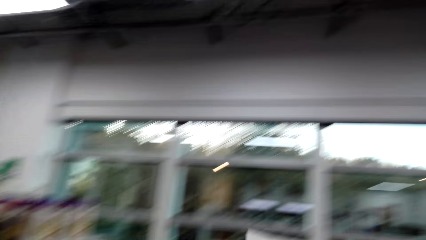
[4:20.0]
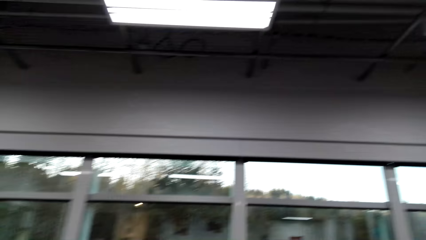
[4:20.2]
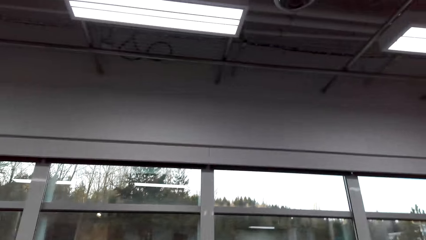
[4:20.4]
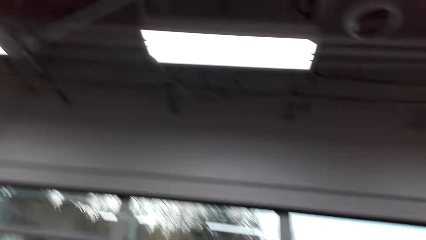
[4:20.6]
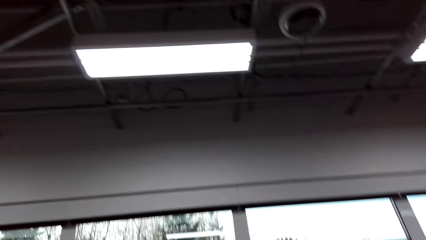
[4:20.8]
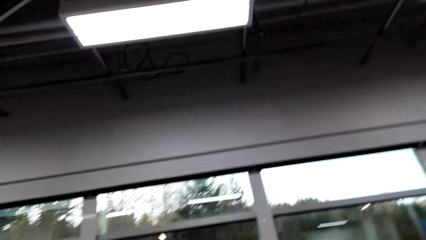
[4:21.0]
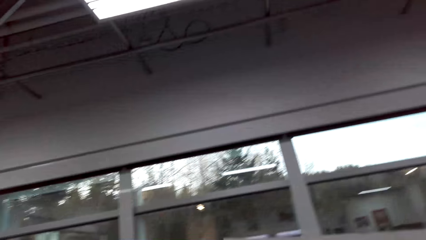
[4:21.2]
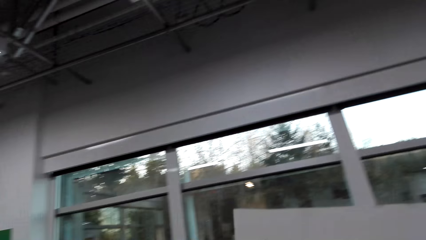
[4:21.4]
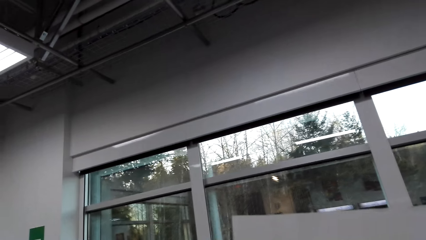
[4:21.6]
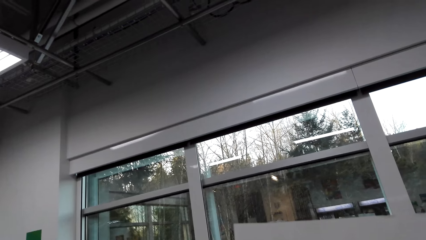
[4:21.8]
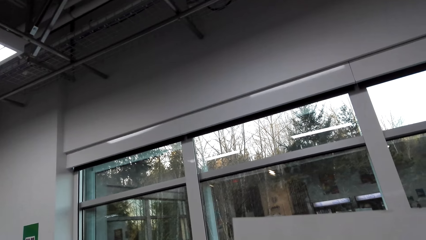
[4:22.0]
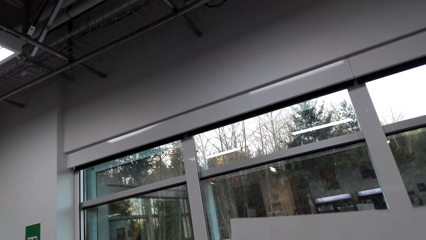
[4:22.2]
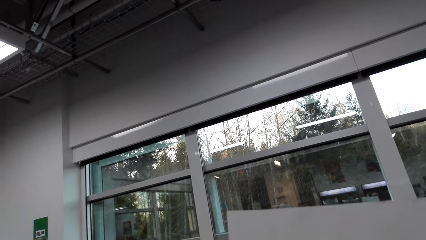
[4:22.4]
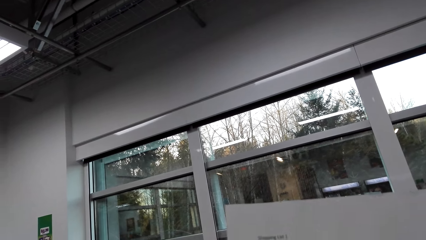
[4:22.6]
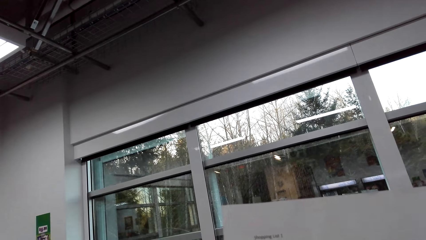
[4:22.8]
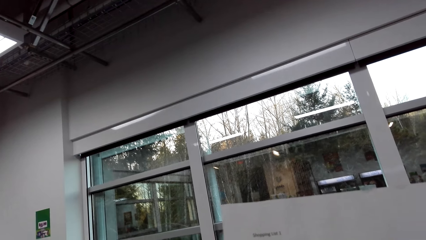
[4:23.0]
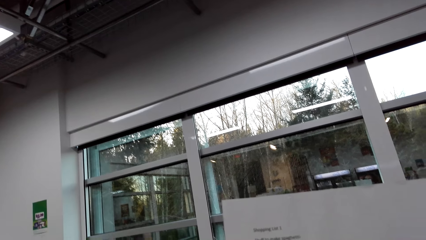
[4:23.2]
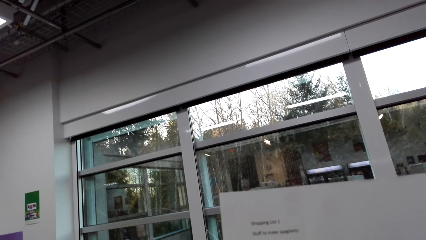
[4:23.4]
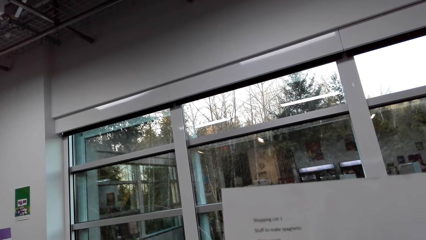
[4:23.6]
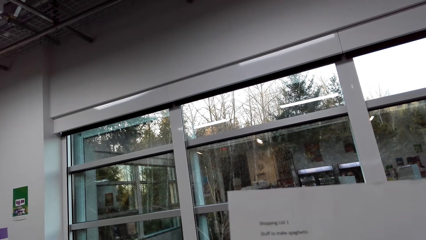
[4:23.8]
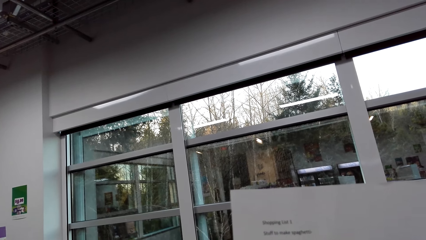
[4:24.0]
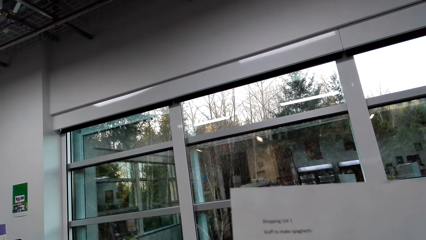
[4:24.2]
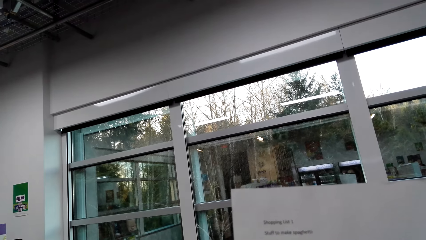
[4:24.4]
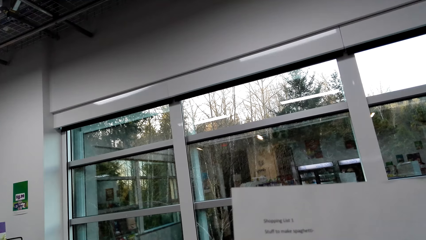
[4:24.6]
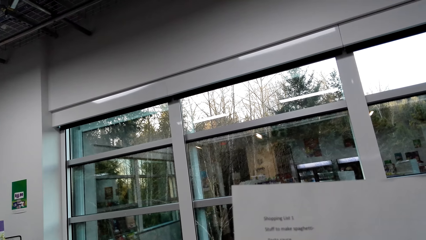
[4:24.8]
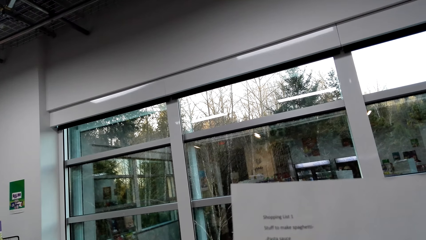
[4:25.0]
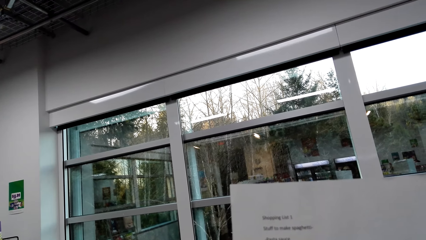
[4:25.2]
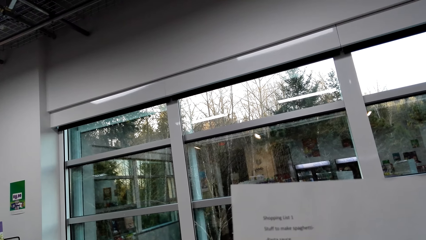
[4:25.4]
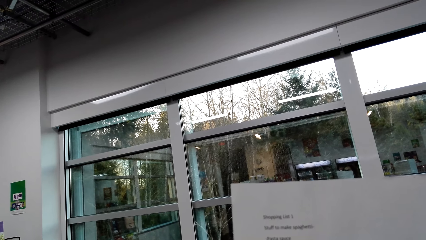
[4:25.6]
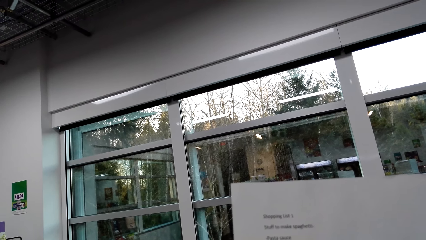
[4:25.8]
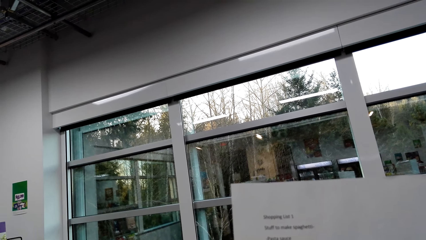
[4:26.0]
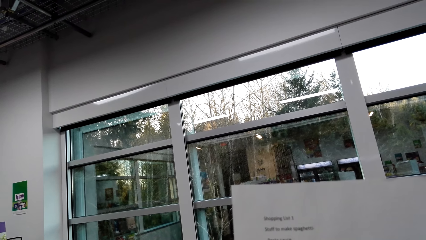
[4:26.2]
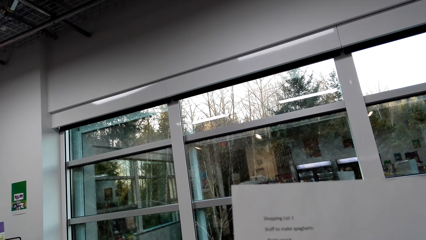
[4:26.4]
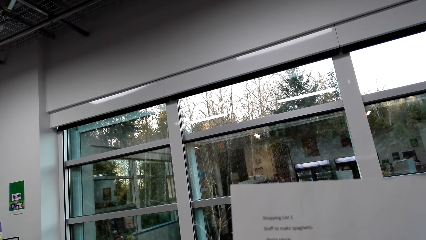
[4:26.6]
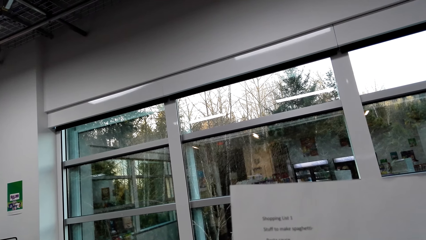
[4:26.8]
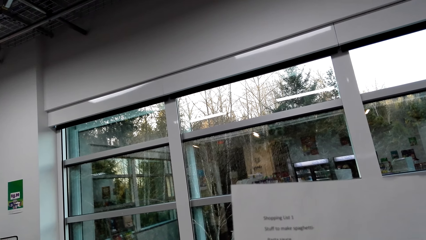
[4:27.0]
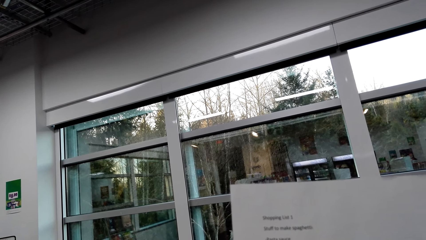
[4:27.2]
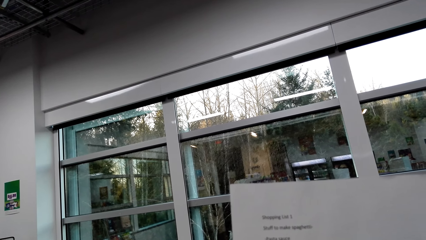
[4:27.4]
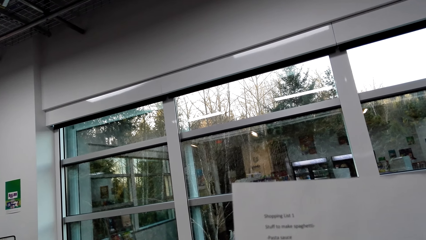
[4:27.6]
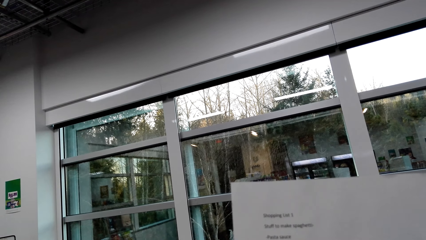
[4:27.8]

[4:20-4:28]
The camera wearer looks up. She reads the printed paper. She holds the shopping list in her hands.

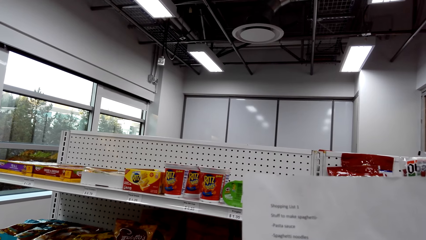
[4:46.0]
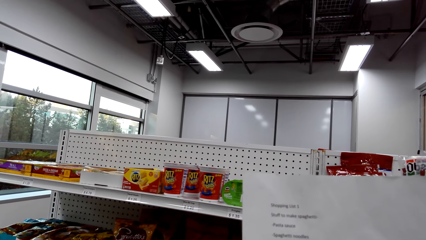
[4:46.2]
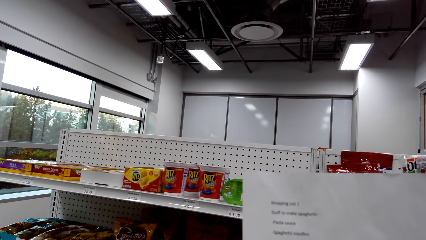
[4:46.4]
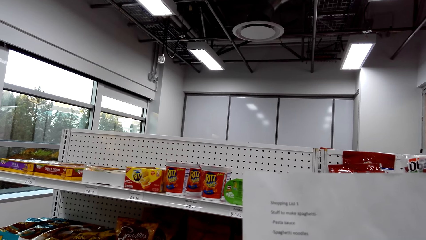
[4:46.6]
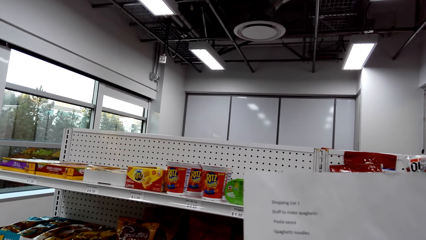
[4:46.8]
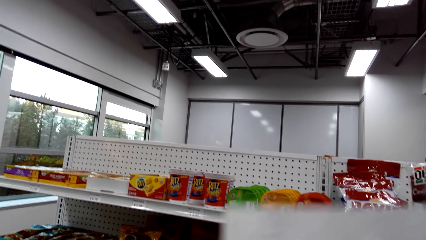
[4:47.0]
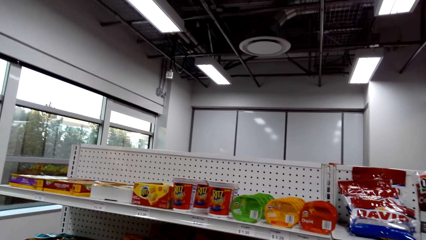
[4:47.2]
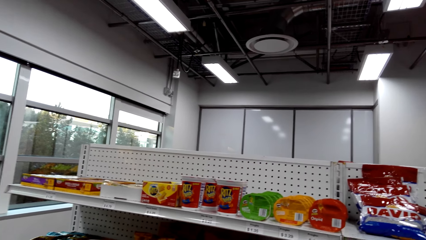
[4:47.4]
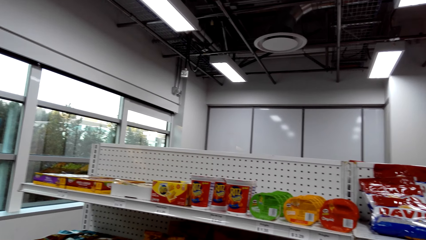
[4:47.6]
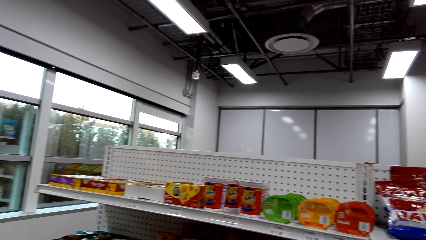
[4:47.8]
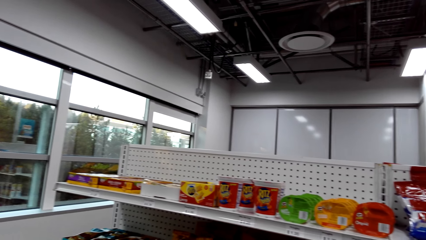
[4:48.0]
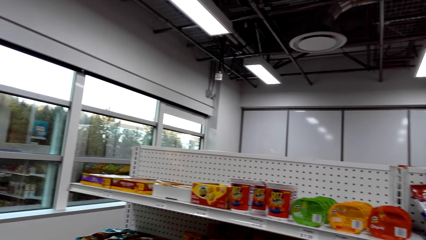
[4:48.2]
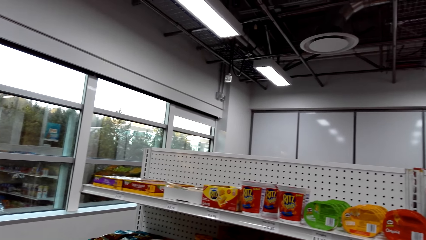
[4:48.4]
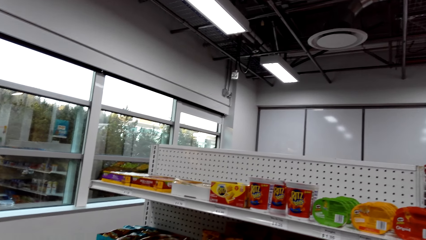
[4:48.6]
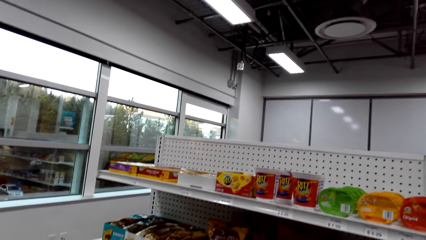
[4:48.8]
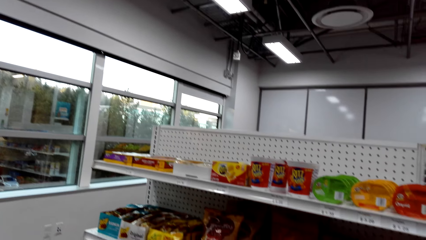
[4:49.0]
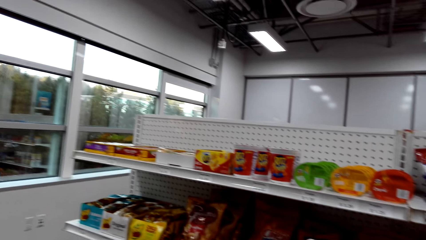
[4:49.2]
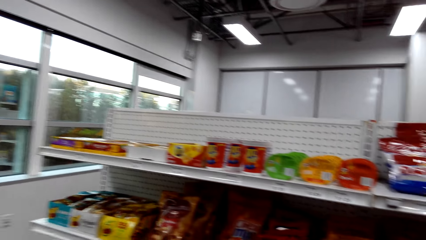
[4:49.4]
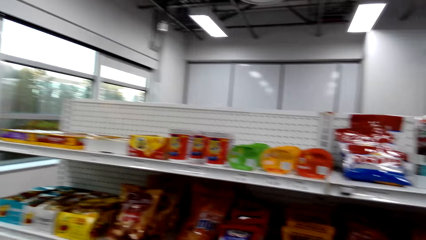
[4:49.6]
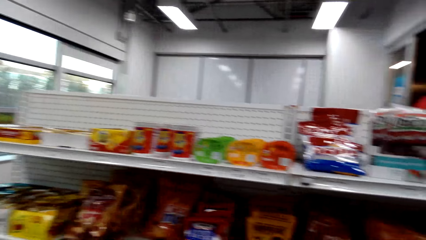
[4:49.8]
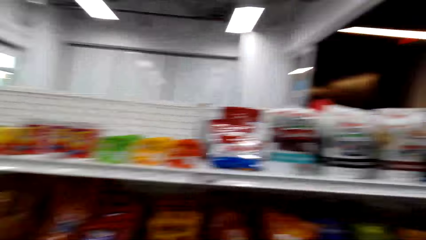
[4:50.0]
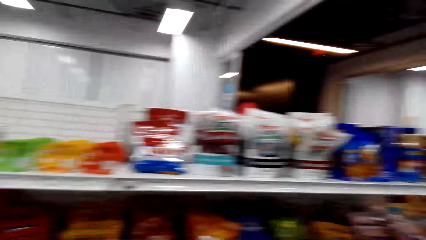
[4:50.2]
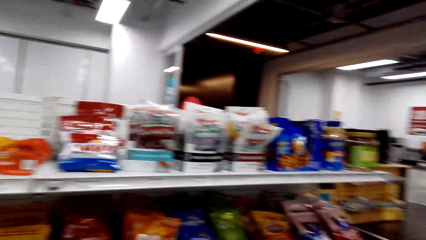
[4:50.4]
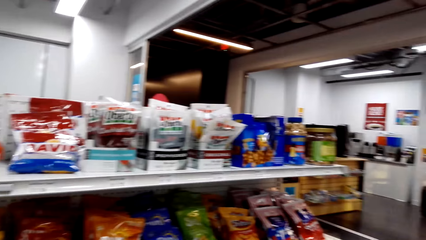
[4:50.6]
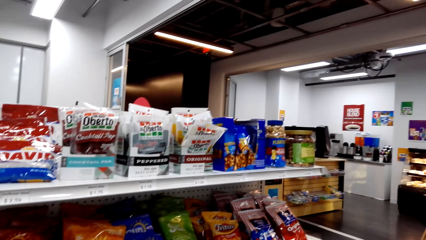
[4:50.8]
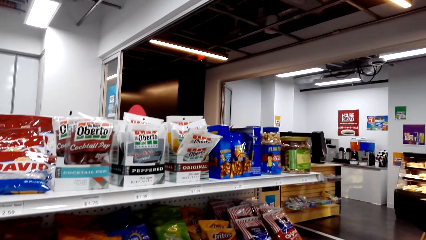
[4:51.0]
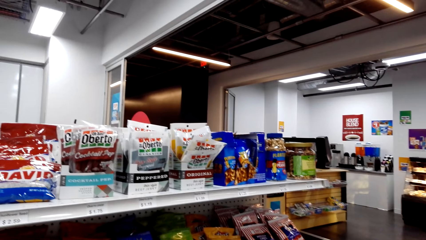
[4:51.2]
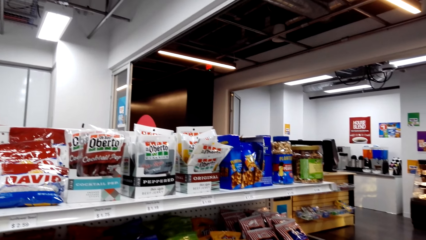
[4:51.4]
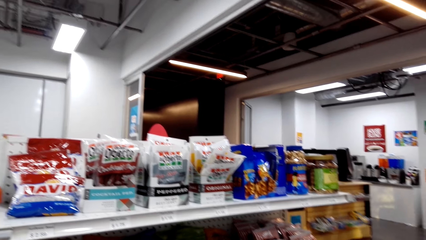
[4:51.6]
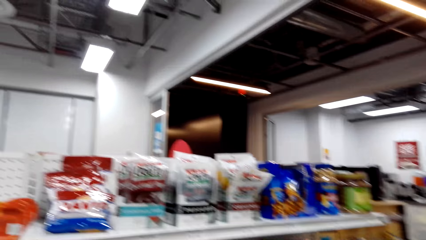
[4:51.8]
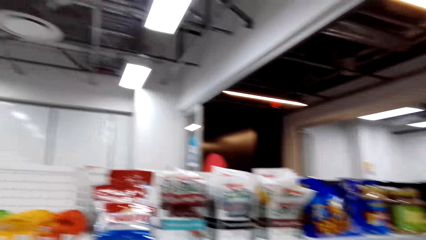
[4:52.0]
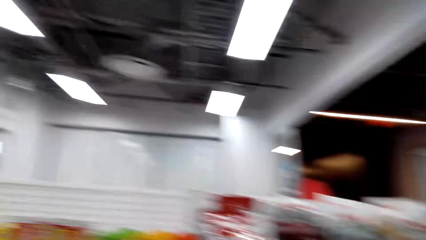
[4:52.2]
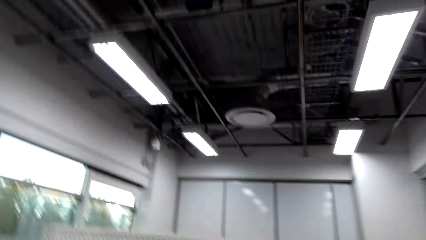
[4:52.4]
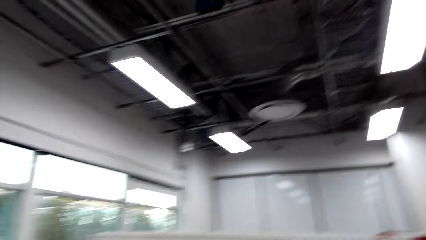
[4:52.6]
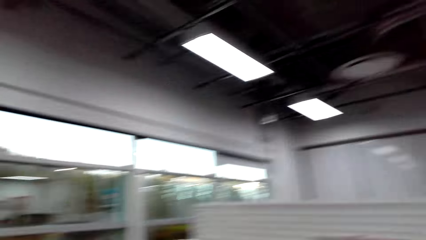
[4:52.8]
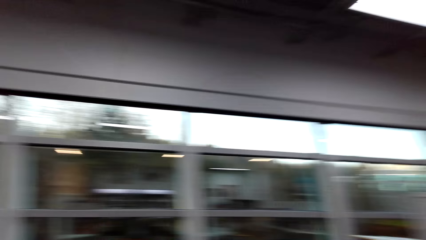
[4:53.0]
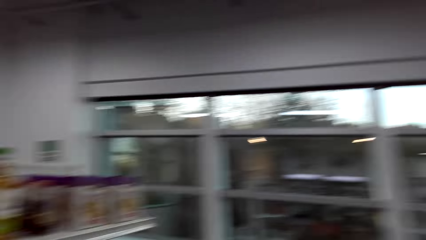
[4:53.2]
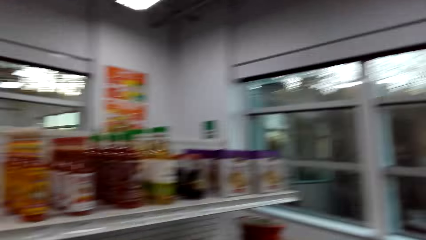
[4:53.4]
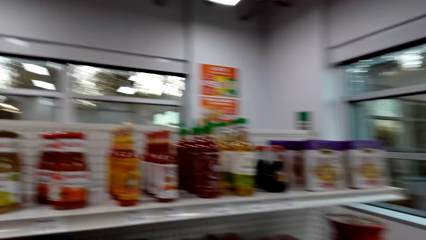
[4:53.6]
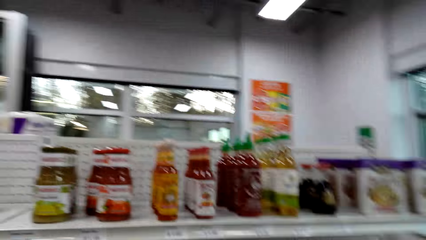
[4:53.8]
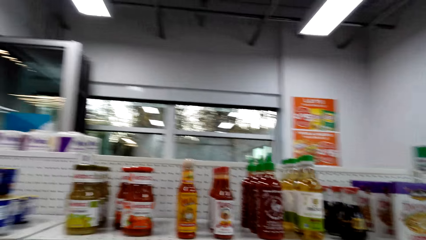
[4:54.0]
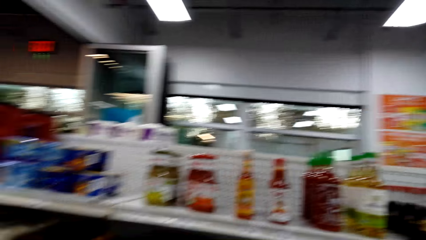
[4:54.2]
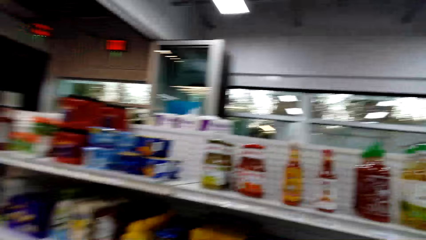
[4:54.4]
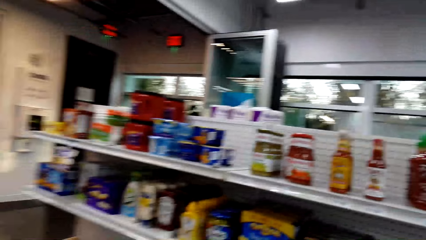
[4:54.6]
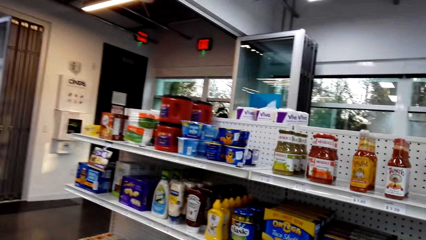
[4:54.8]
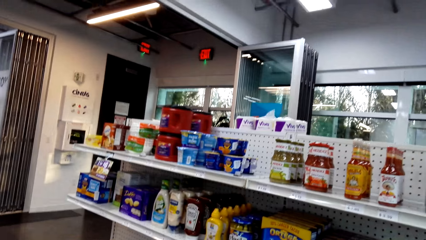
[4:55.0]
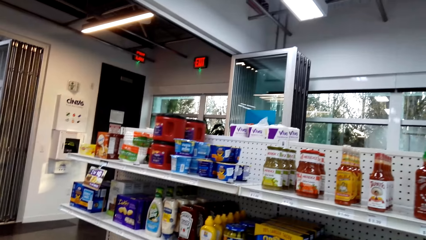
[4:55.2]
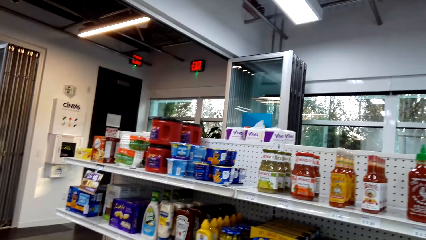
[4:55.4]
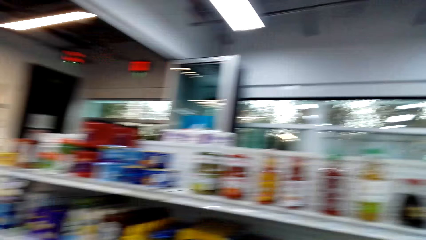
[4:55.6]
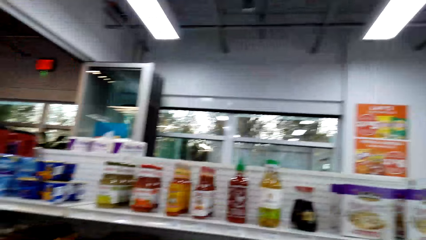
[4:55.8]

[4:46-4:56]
The camera wearer moves the piece of paper. They look around the shelves.
